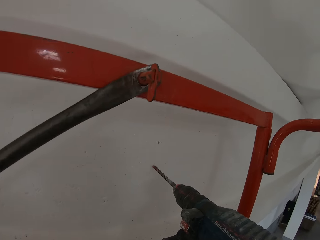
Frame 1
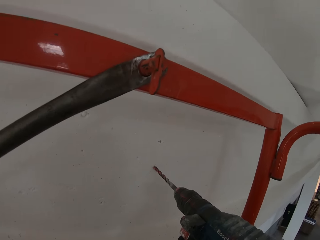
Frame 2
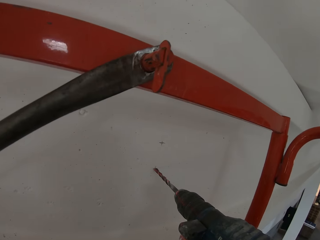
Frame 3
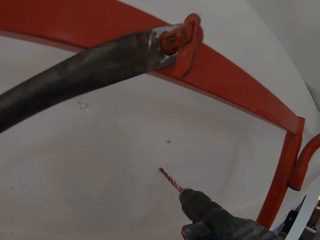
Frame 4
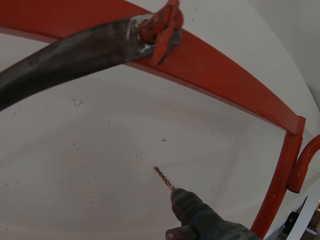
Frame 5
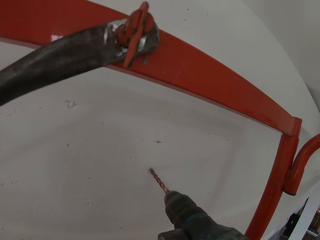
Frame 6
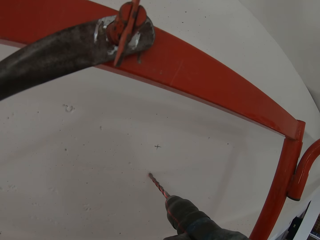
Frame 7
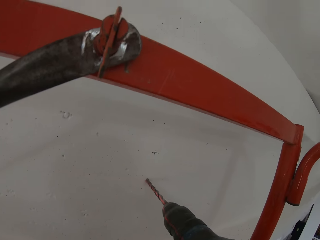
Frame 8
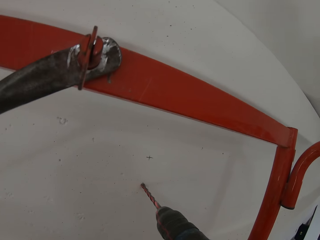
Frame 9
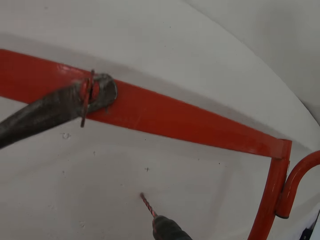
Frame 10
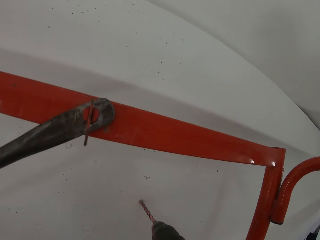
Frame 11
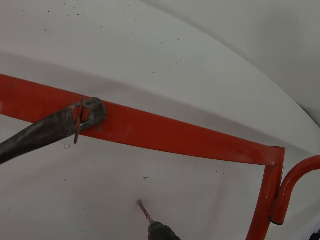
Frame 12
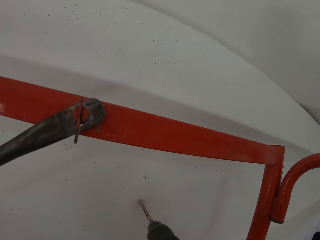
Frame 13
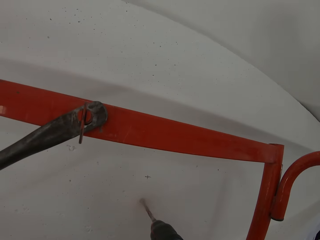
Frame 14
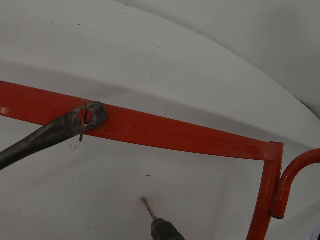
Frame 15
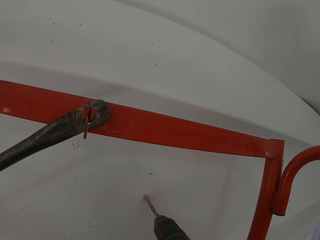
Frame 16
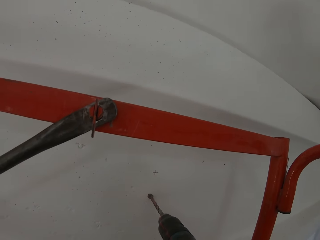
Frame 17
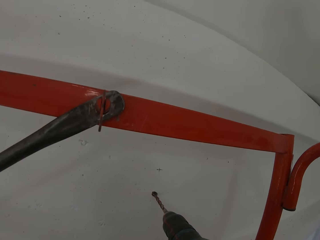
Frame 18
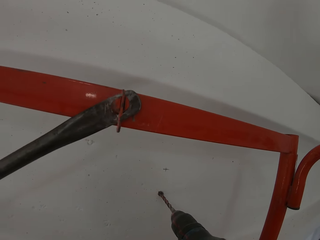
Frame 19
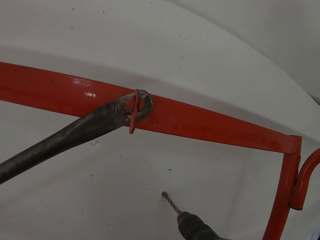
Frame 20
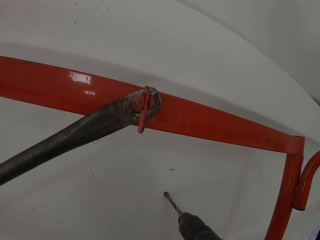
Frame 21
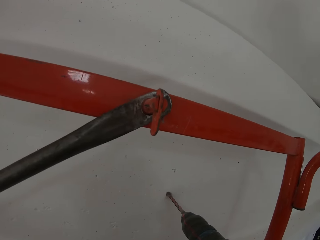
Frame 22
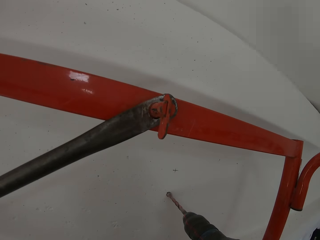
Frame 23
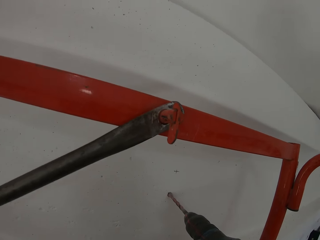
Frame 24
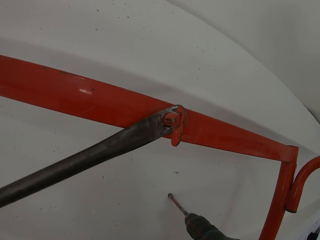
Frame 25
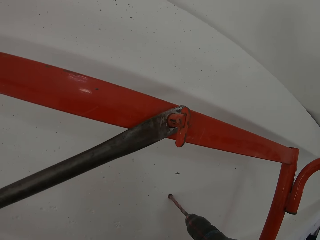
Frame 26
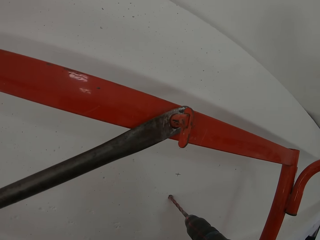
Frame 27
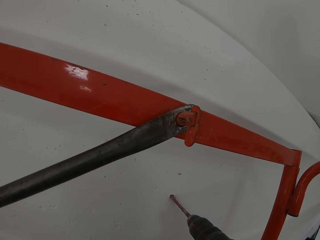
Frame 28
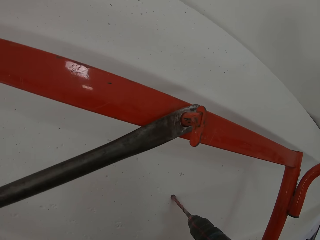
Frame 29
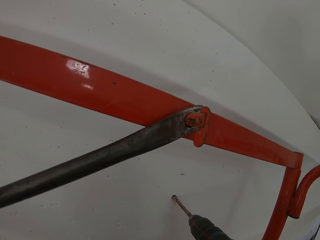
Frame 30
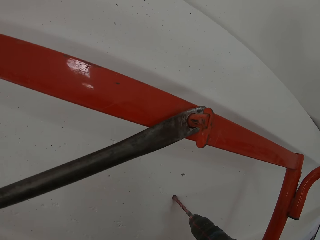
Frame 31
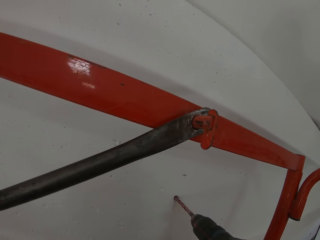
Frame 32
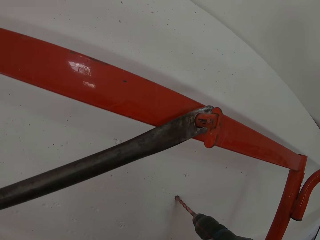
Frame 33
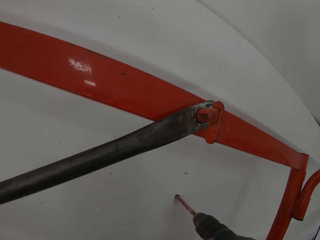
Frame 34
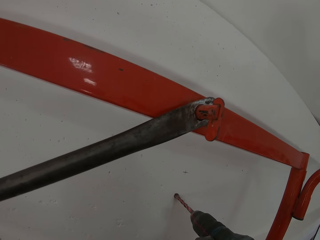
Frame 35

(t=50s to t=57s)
The camera wearer holds a drill. They put the drill bit on the wall and drill the marks on the wall.

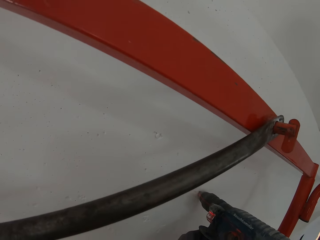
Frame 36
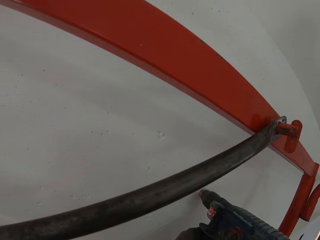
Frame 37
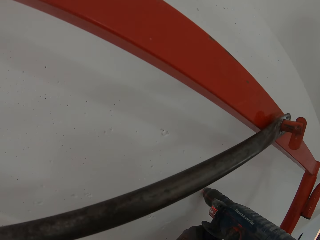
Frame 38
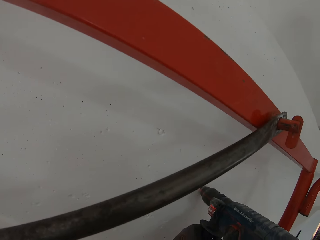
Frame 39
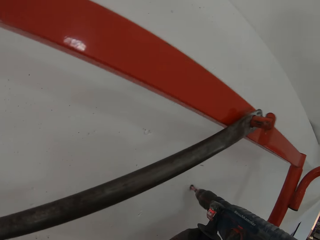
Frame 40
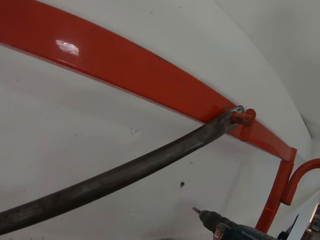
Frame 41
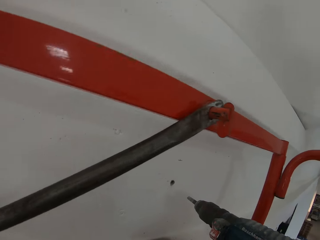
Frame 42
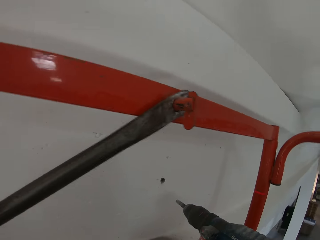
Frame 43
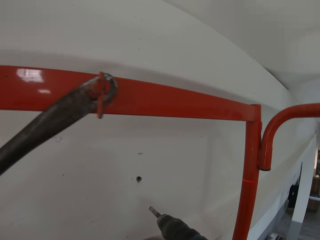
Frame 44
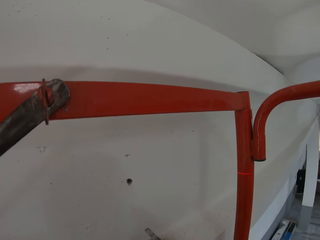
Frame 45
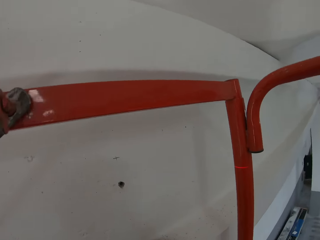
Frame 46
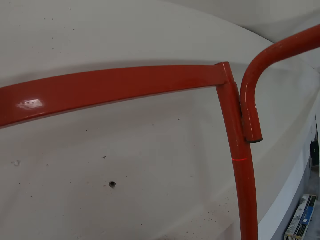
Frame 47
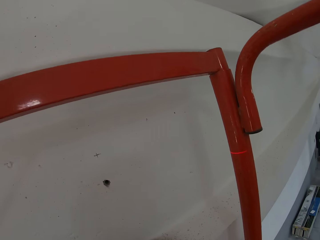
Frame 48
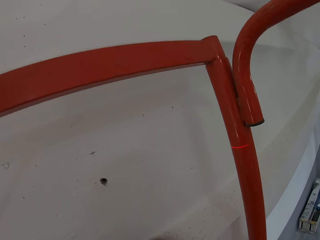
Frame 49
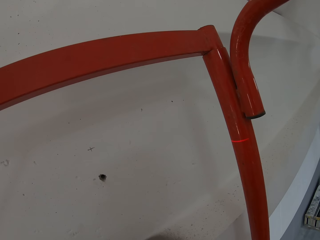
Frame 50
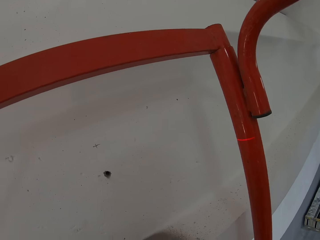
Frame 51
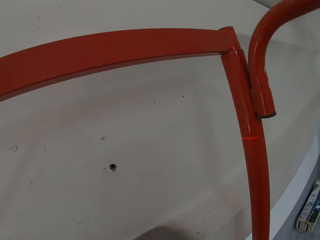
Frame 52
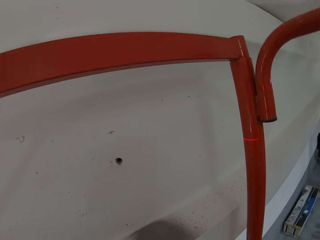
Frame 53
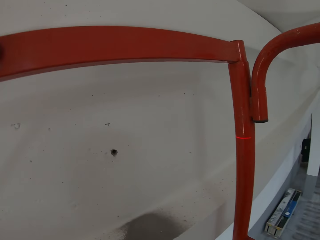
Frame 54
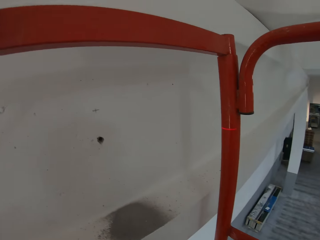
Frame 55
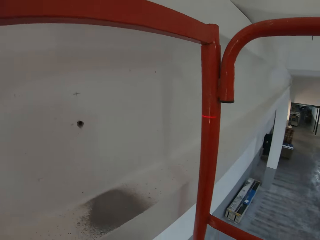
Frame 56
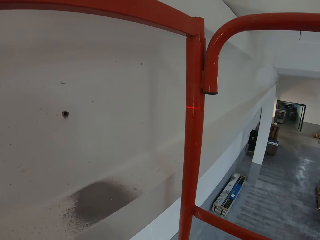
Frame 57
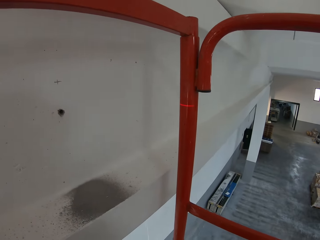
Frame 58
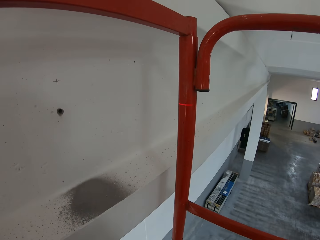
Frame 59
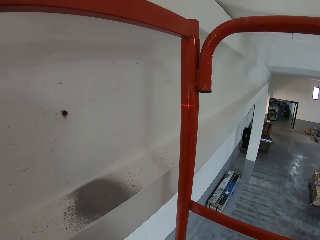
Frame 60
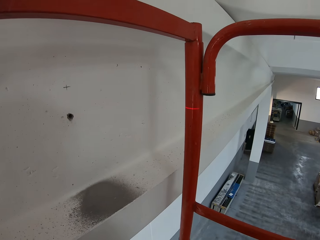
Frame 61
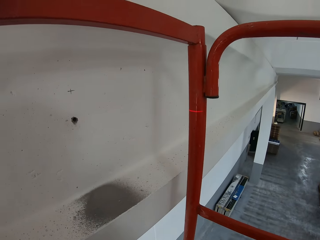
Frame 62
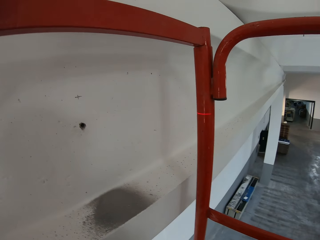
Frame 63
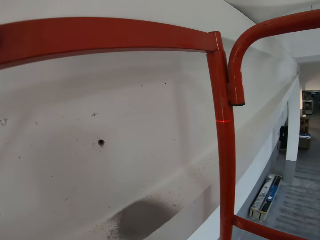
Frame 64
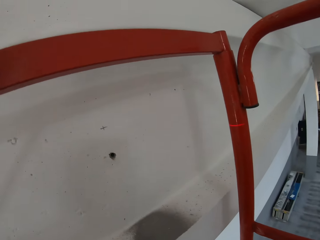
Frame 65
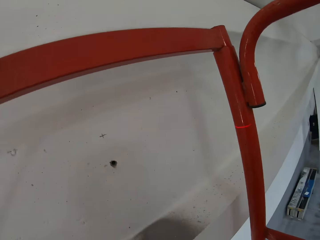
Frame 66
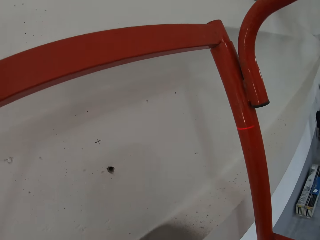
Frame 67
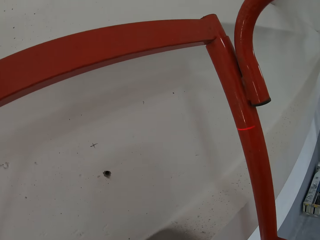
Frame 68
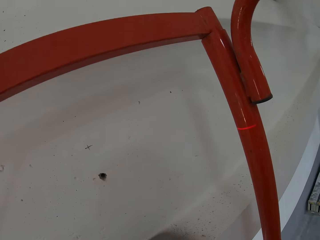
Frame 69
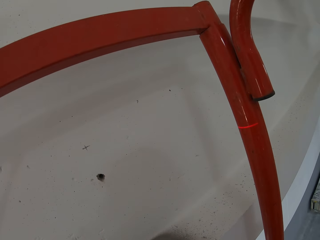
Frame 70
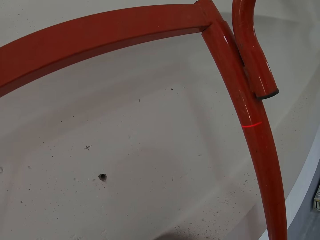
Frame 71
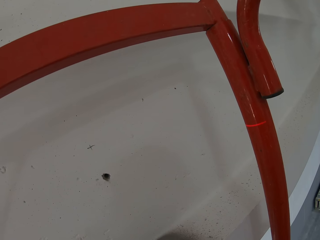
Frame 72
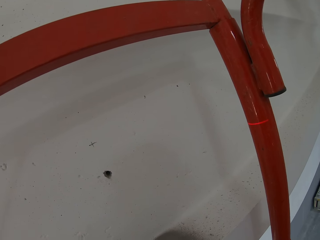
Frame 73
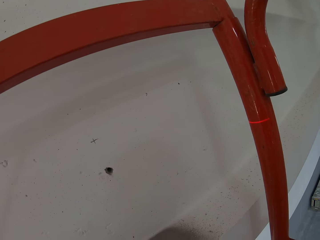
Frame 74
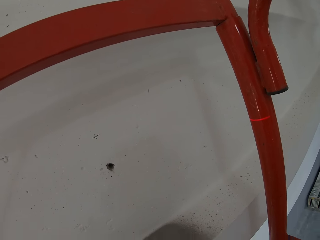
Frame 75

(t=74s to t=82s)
The camera wearer holds a drill. They turn around.

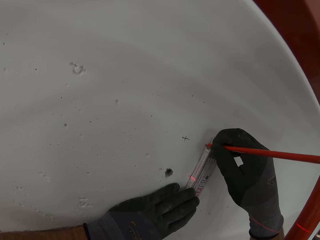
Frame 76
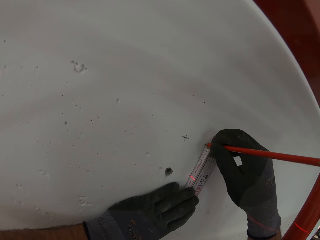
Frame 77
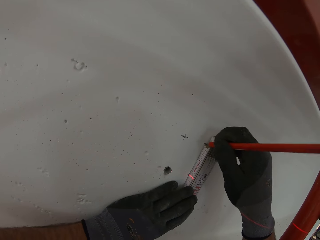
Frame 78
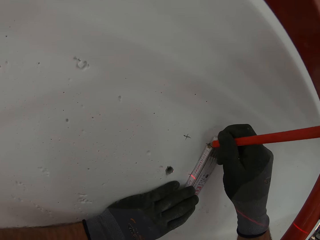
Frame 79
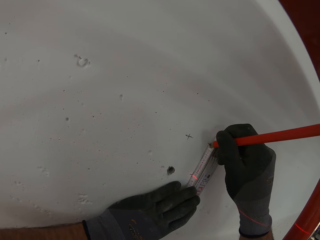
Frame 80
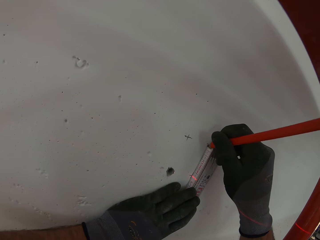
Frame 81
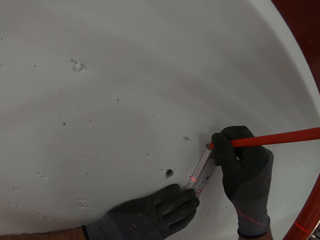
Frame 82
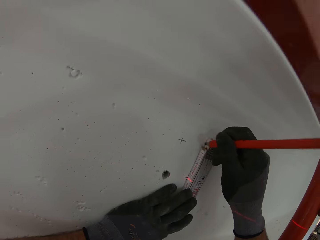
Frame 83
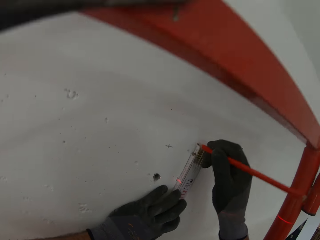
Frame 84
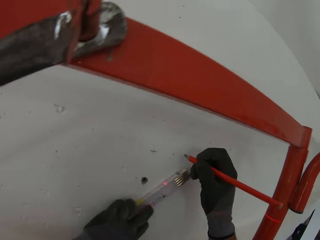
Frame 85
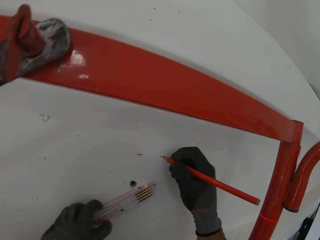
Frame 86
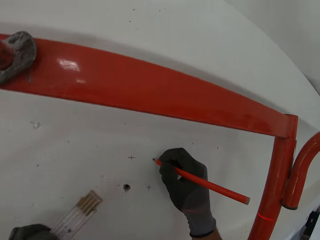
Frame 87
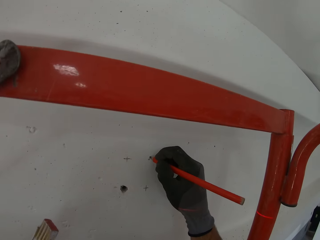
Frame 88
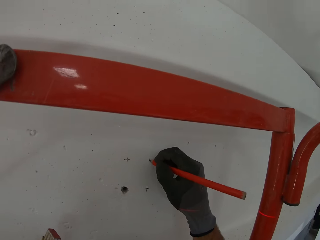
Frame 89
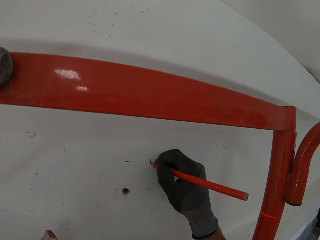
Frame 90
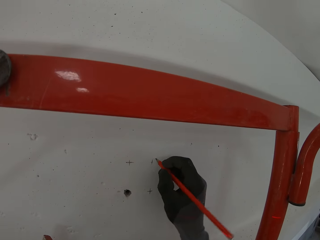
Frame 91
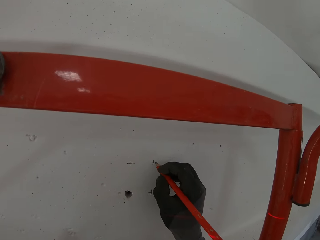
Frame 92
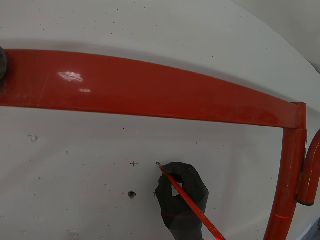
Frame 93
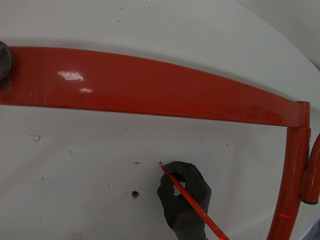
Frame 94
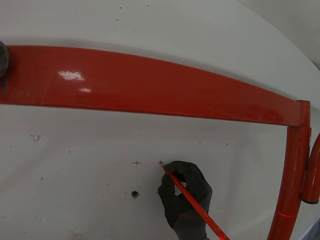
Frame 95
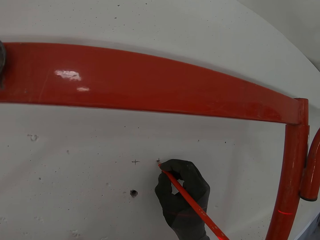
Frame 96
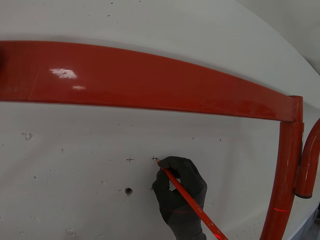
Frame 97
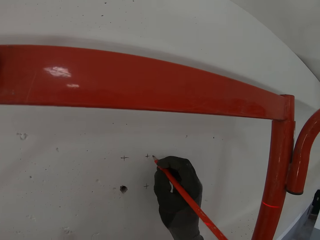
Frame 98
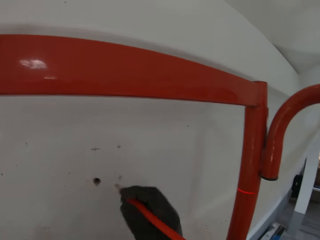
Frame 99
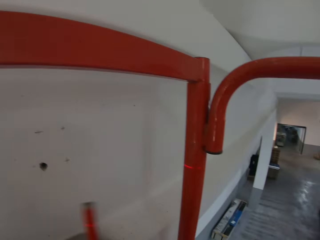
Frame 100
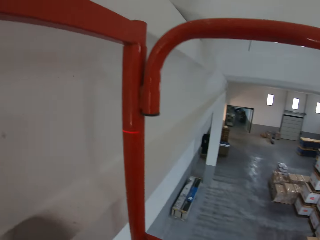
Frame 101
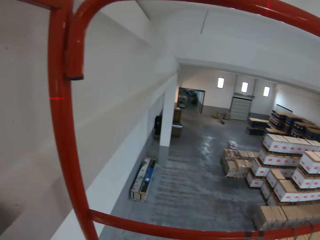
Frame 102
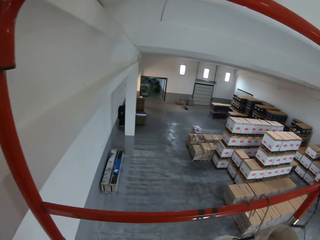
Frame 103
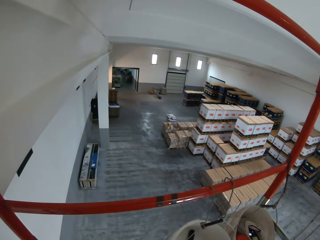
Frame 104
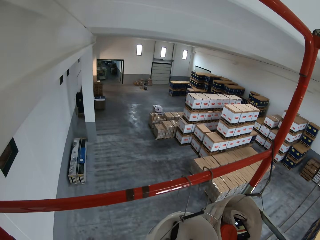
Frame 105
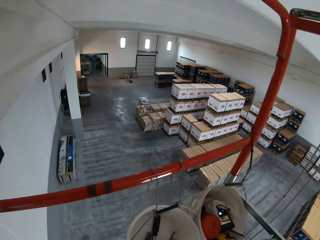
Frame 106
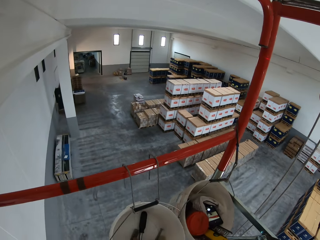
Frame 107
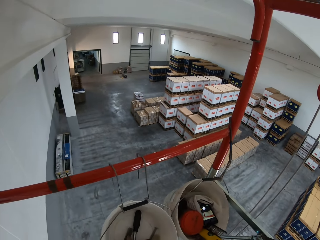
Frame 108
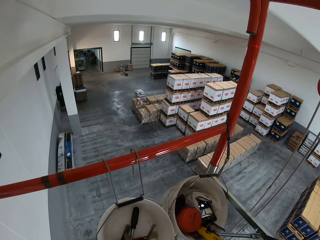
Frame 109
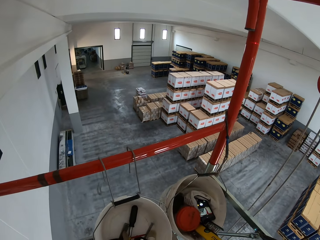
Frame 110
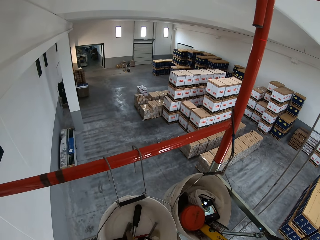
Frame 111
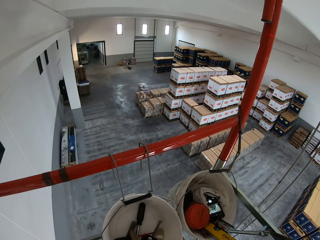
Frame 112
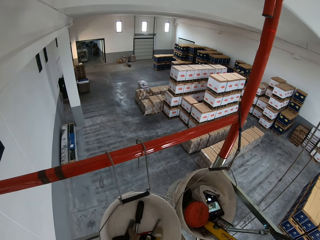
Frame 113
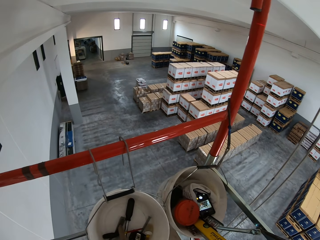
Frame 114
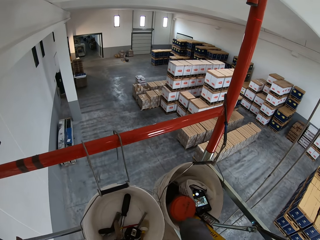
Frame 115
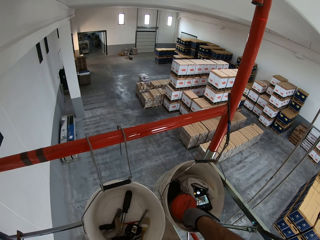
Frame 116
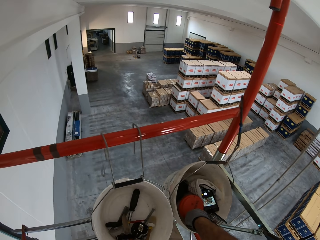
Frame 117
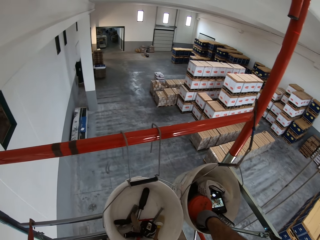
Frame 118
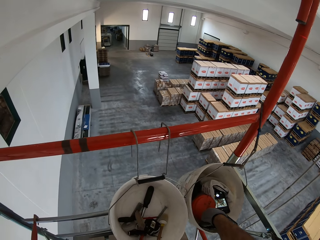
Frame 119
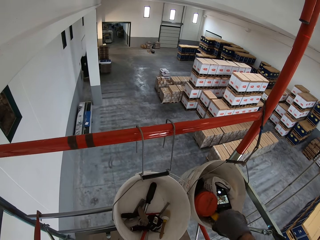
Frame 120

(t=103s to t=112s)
The camera wearer makes marks on the wall. They hold a pencil. They hold a foldable tape measure on the wall. They make marks on the wall. They turn around.
